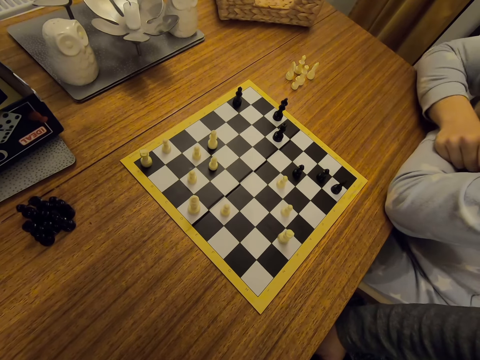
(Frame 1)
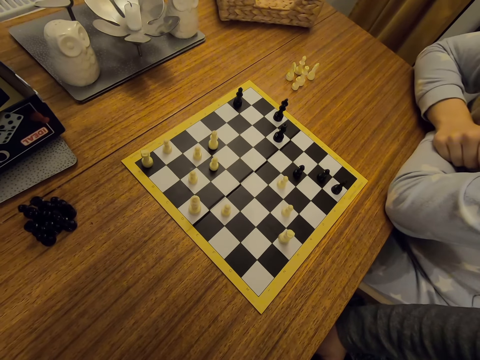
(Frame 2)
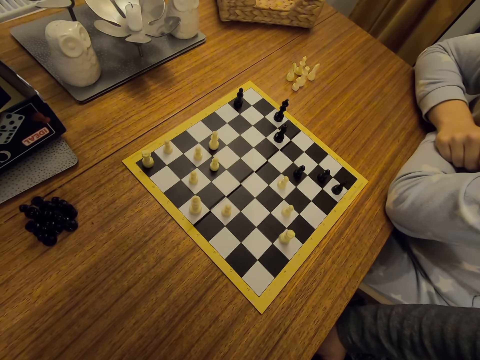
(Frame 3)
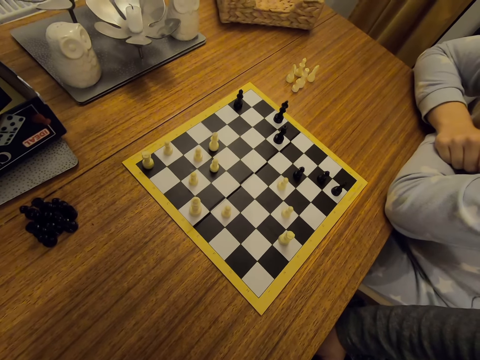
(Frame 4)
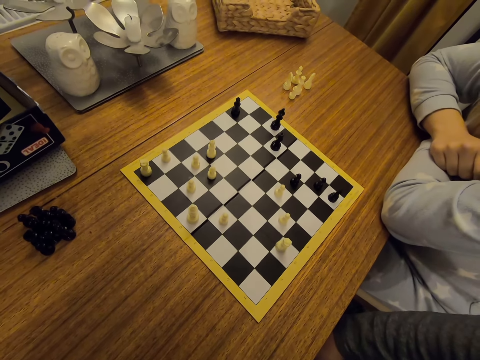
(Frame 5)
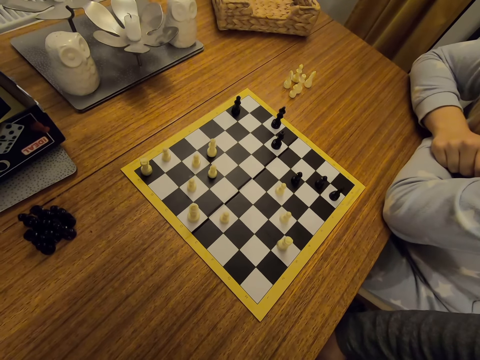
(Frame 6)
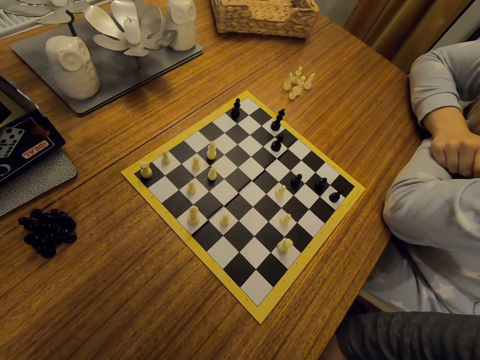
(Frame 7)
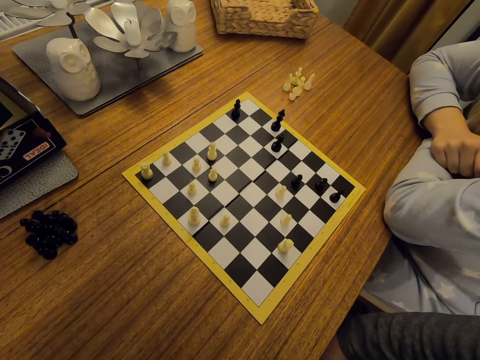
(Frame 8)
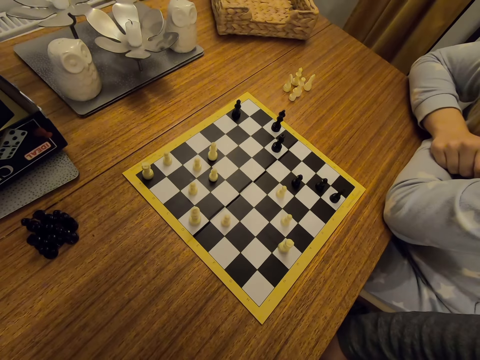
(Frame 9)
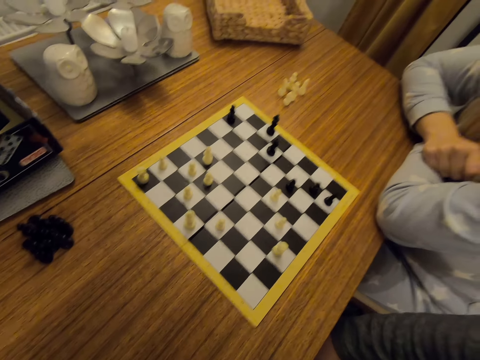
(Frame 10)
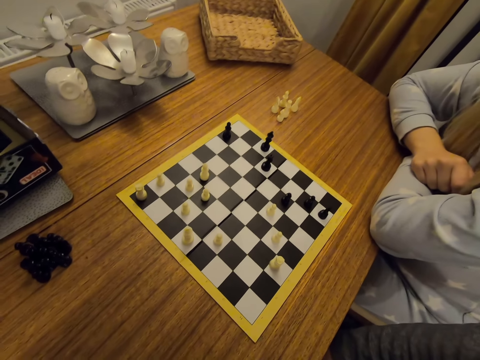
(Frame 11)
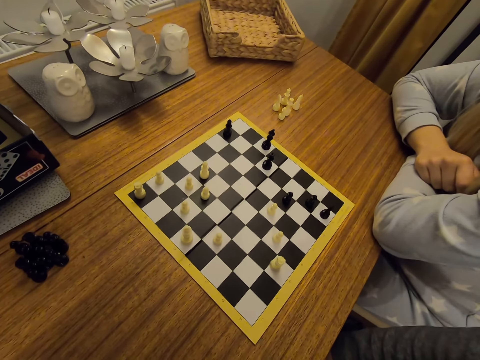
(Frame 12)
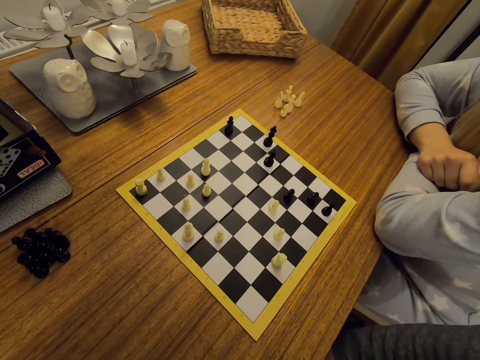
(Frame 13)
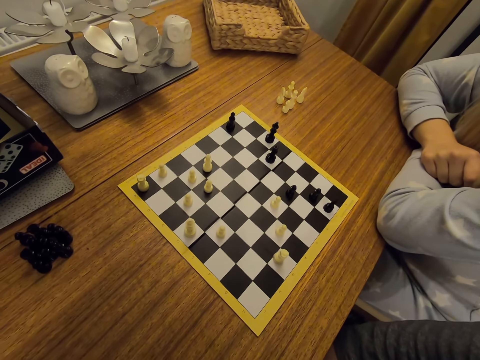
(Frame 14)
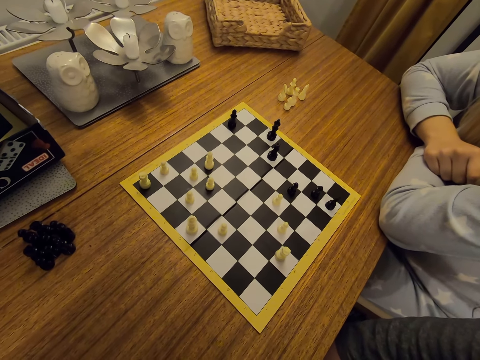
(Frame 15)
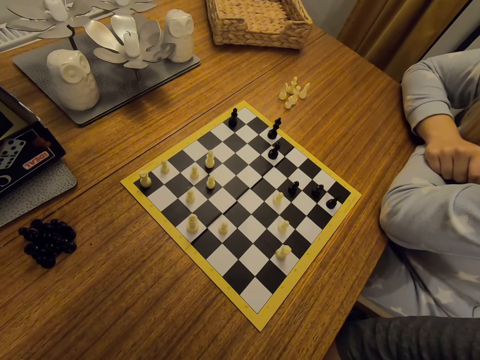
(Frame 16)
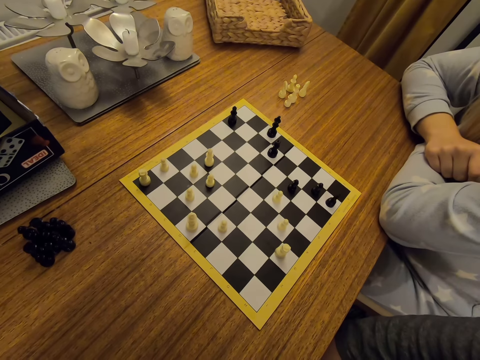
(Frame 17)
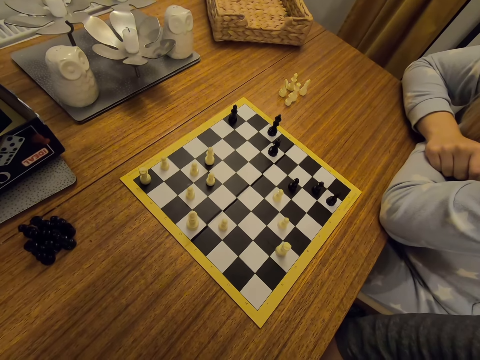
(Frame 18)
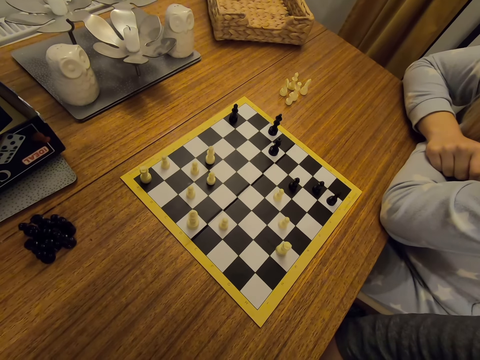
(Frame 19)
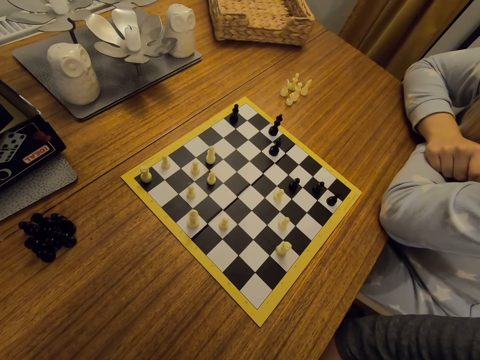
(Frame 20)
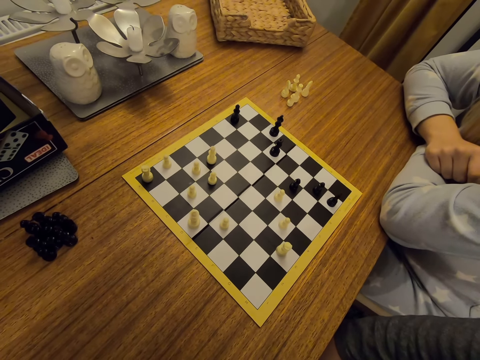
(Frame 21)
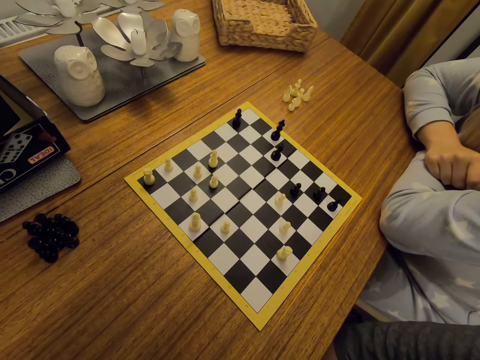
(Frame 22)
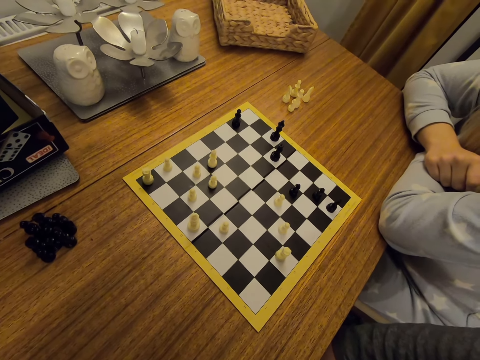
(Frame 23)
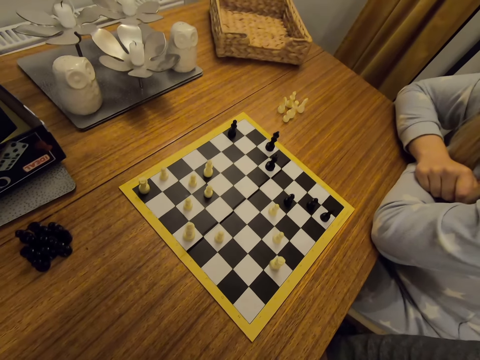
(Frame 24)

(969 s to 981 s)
A person straightens a hand.

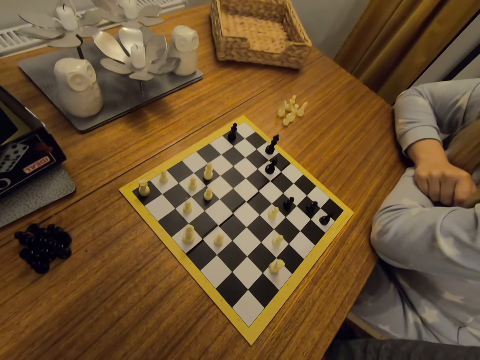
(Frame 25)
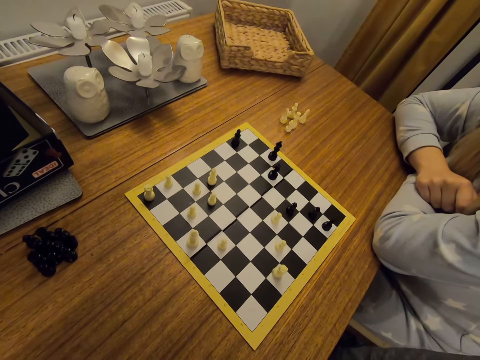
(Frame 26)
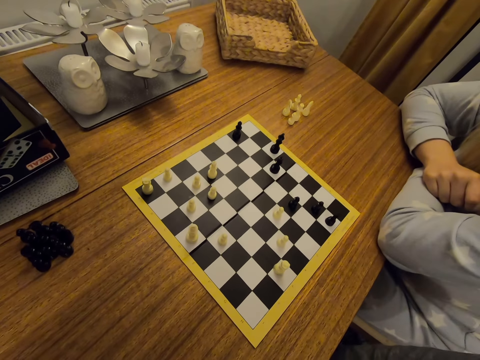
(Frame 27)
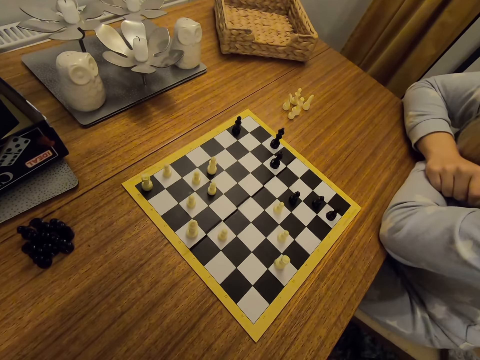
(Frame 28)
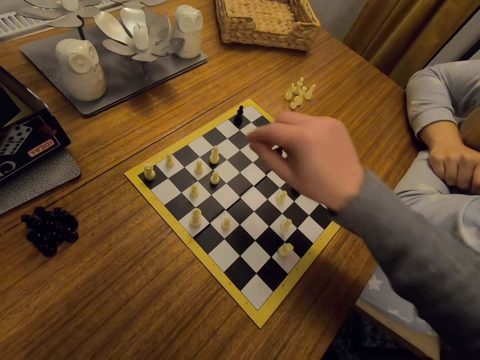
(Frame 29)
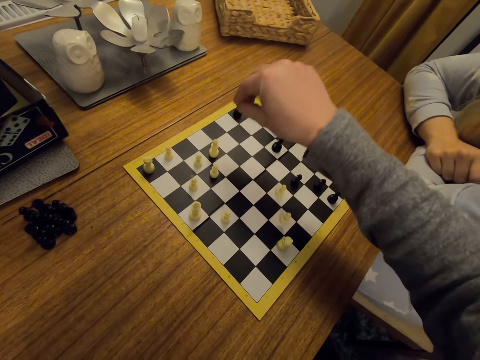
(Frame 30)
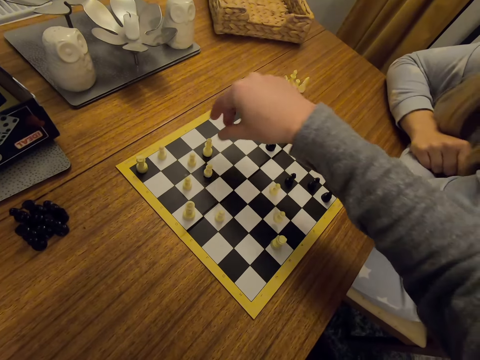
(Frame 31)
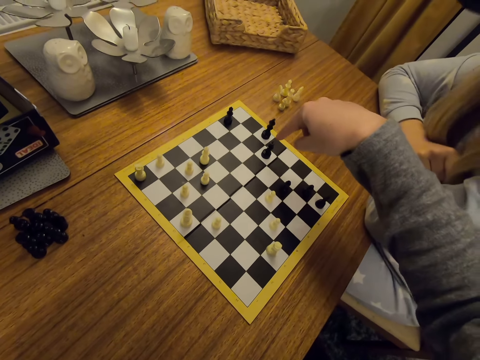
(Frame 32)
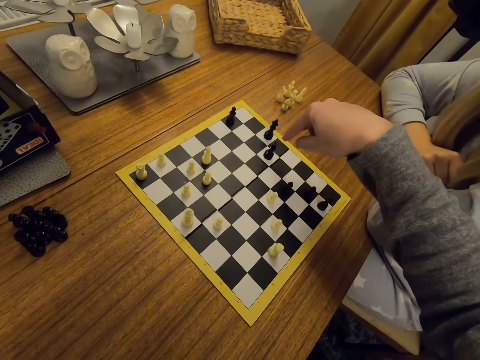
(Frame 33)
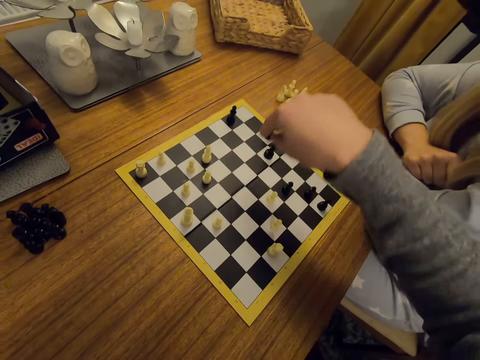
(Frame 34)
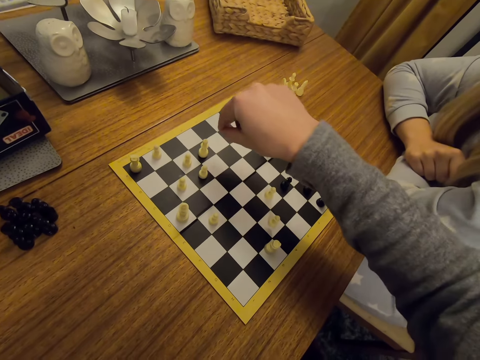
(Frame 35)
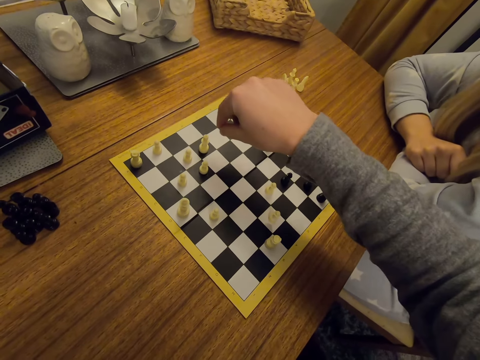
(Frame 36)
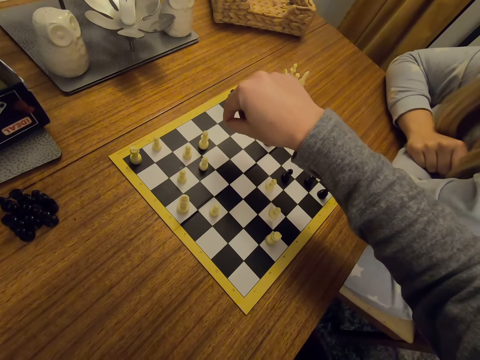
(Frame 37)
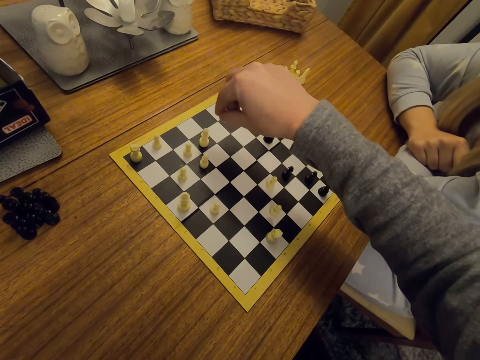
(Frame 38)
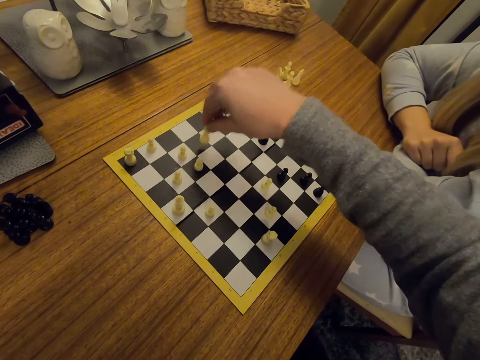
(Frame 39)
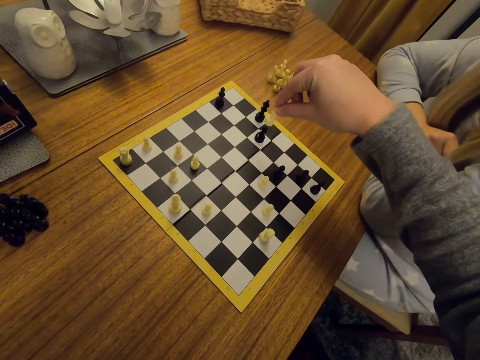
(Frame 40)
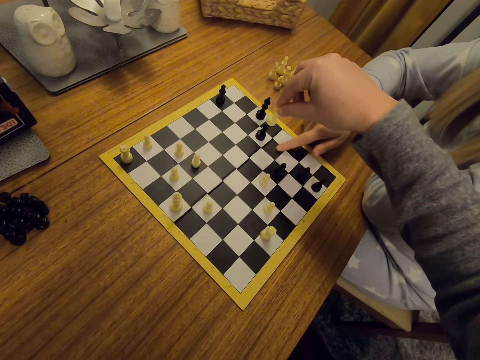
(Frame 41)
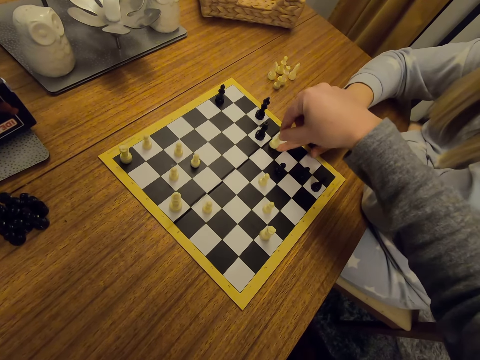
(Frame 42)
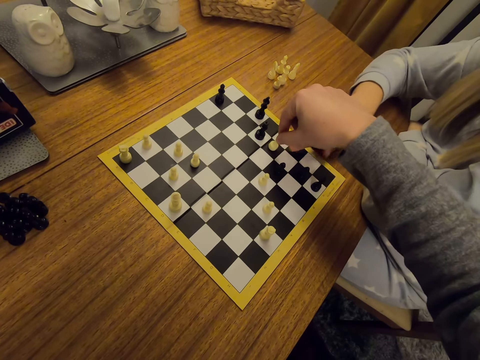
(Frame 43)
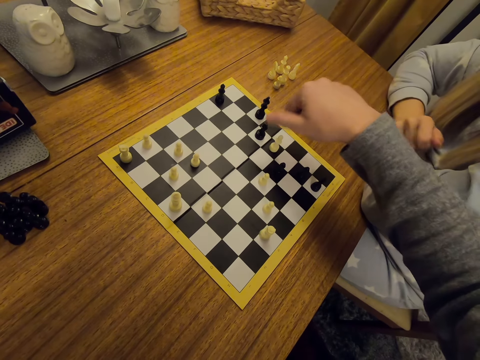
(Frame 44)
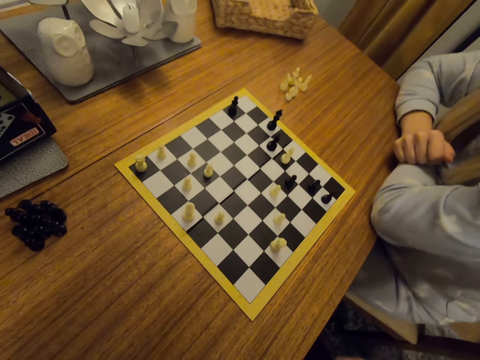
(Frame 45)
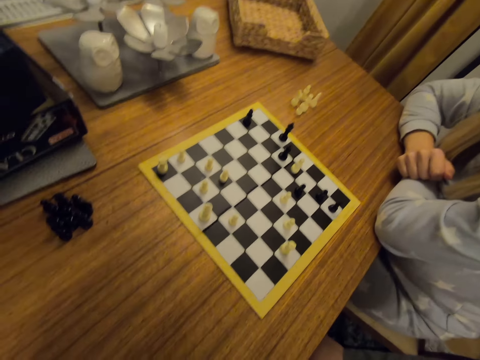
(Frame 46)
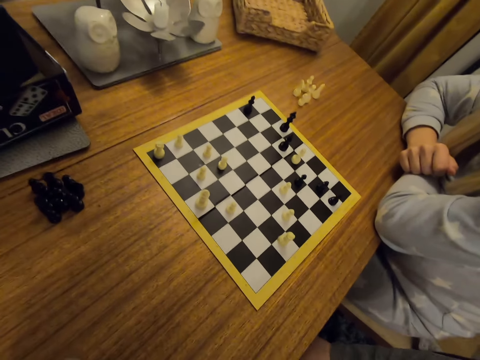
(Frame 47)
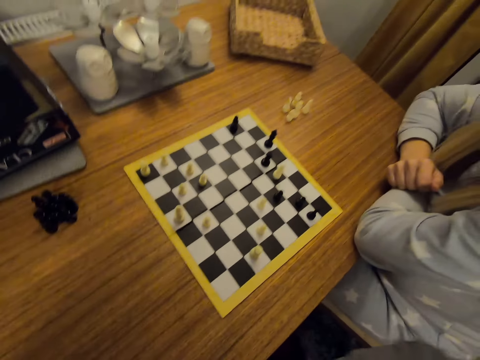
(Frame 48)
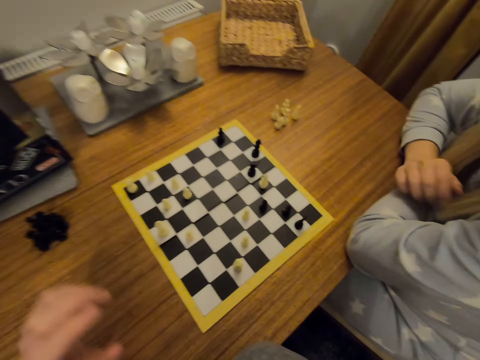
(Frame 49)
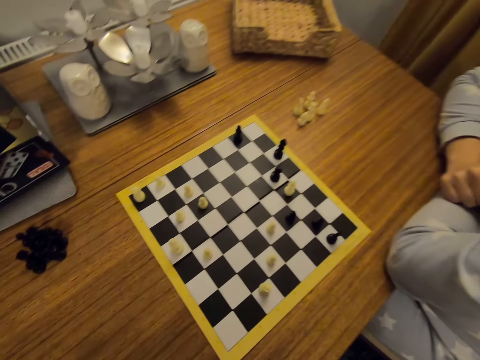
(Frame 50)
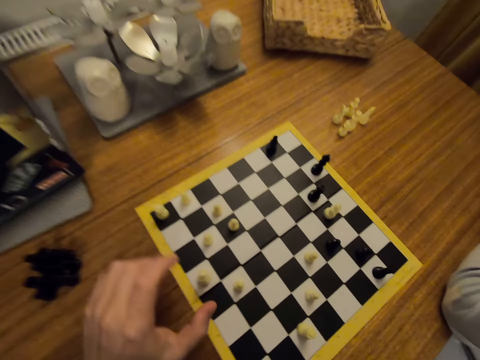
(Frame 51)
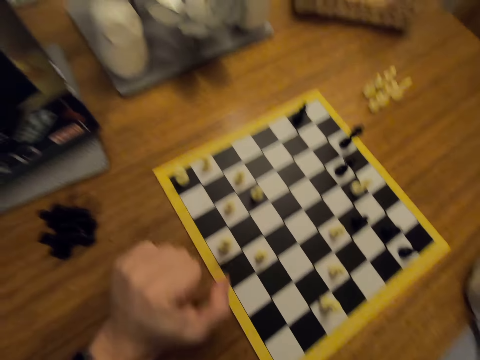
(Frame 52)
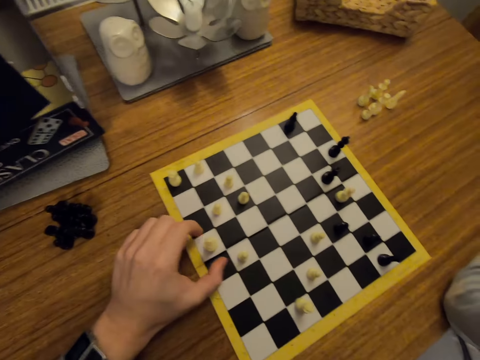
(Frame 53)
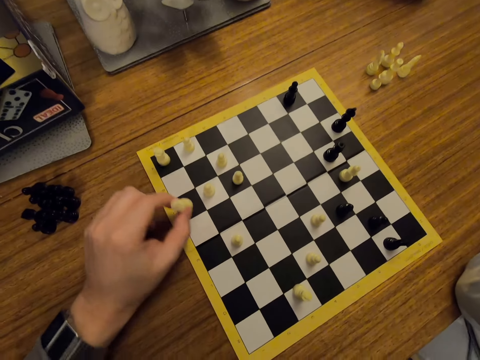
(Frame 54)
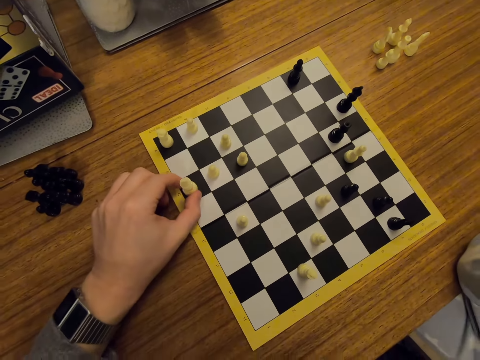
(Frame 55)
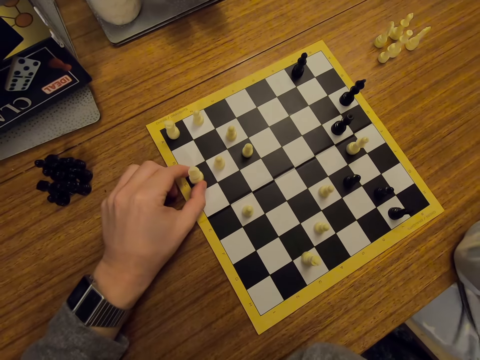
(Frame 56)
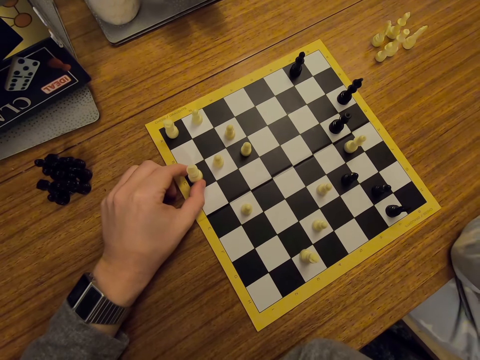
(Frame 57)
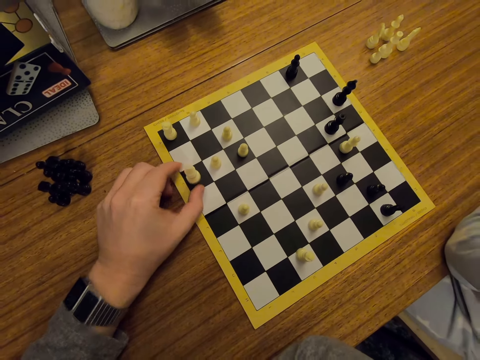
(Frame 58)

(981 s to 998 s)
The camera wearer moves a hand on the board. They point at a uniform game piece on the board. They move a chess piece on the board. A person points on the chess board. The camera wearer puts a chess piece on the board. They touch the thigh. They sway the left hand. The person lifts the right hand. The camera wearer moves the chess piece on the board.
